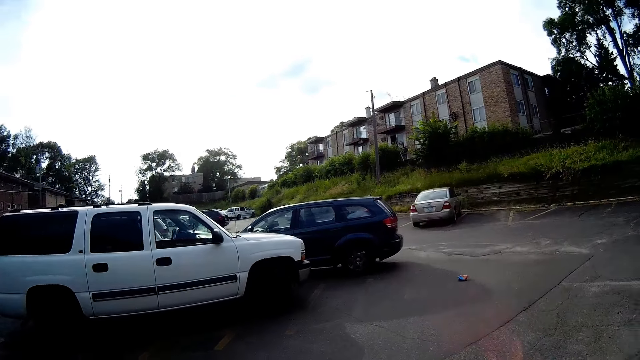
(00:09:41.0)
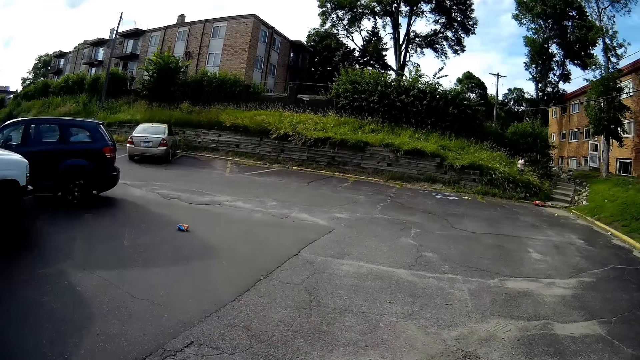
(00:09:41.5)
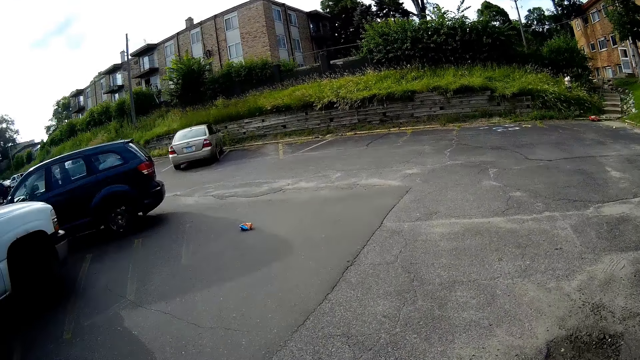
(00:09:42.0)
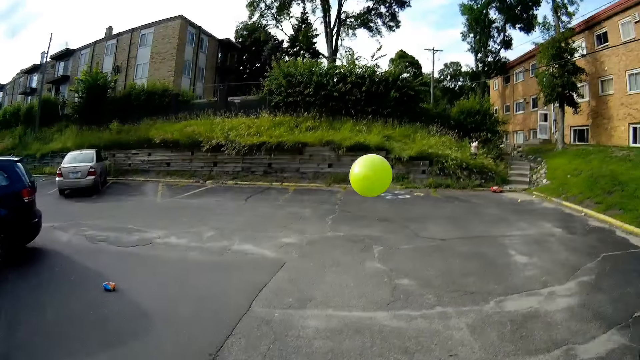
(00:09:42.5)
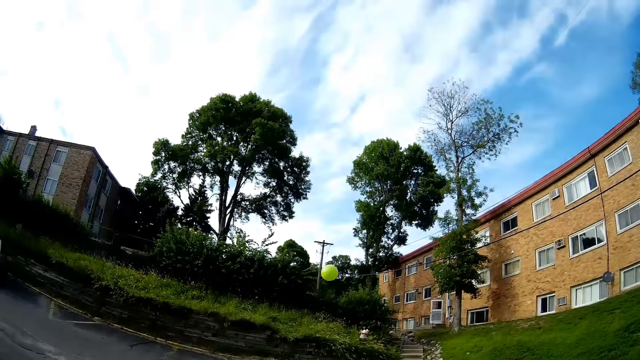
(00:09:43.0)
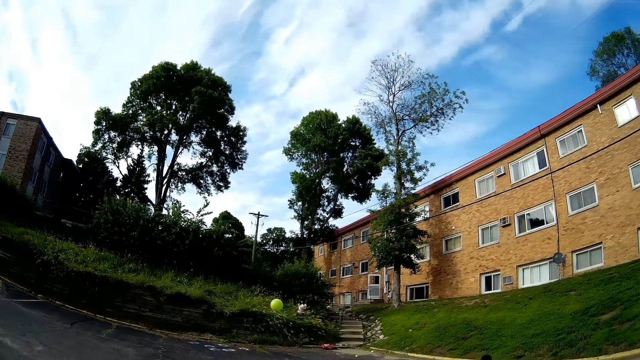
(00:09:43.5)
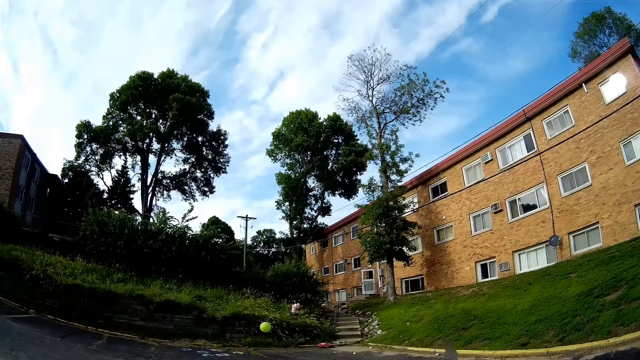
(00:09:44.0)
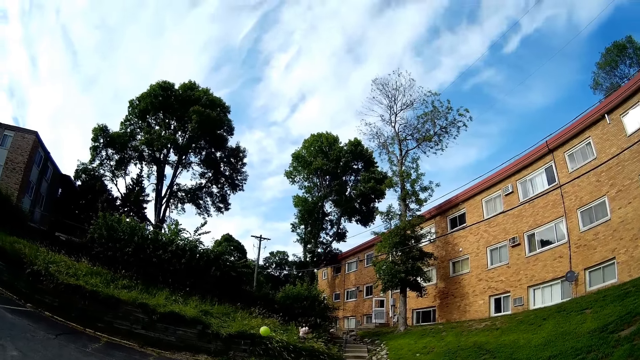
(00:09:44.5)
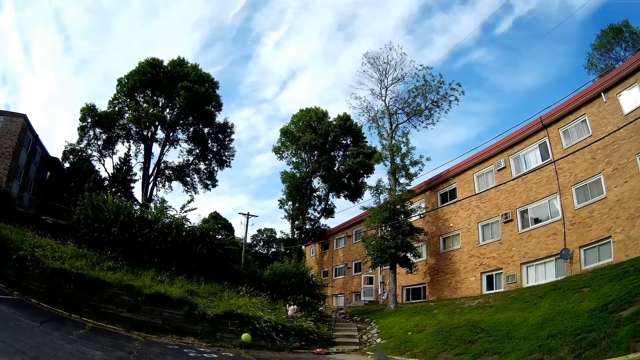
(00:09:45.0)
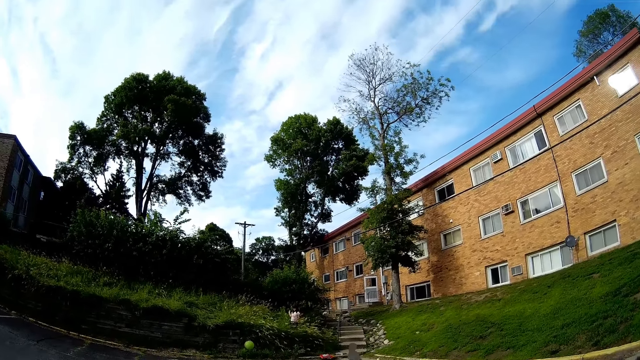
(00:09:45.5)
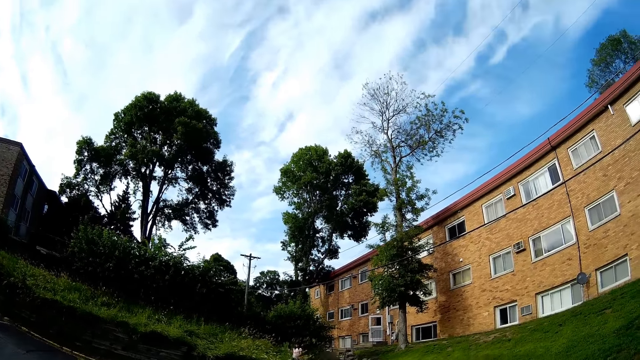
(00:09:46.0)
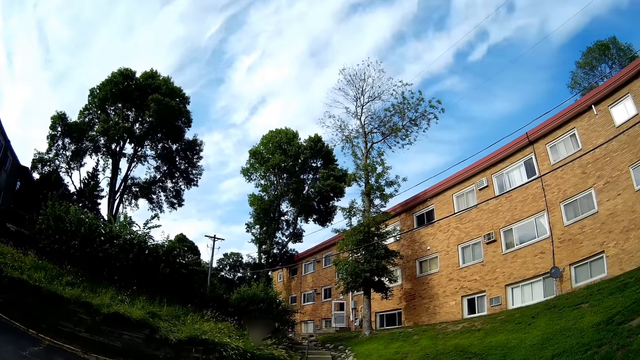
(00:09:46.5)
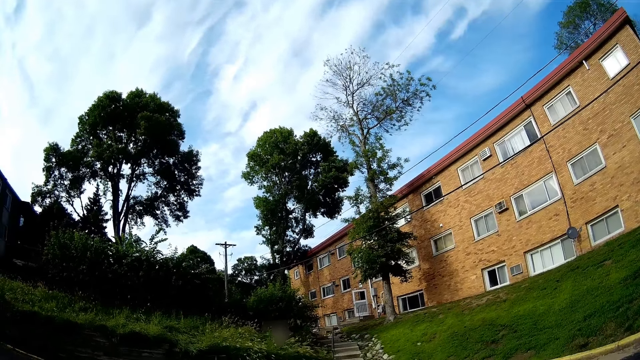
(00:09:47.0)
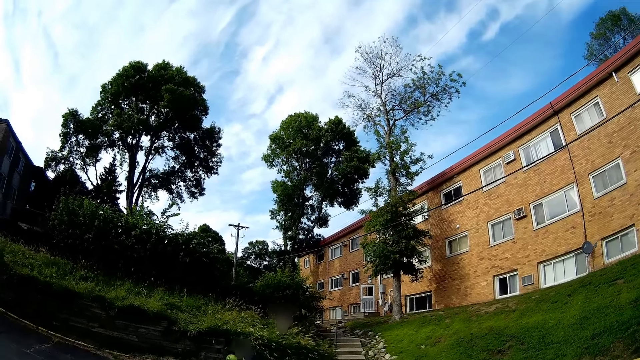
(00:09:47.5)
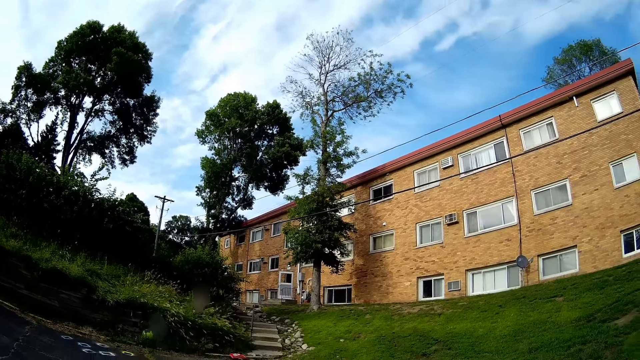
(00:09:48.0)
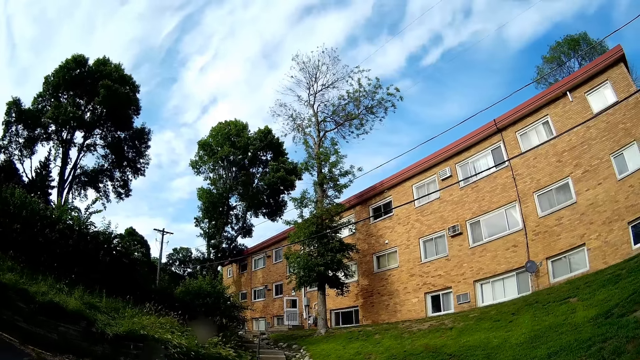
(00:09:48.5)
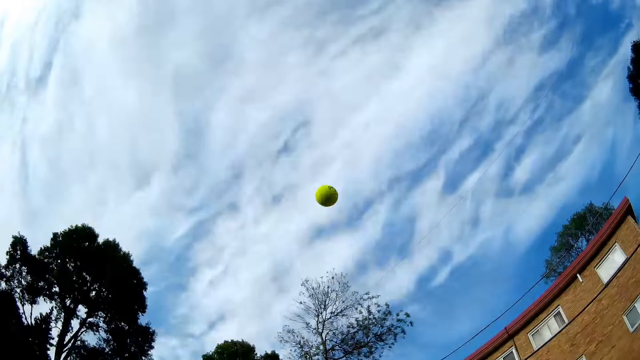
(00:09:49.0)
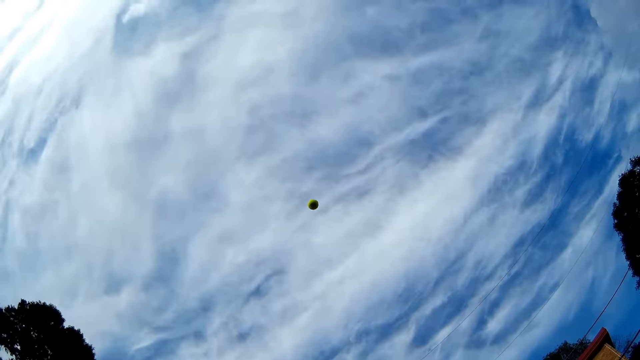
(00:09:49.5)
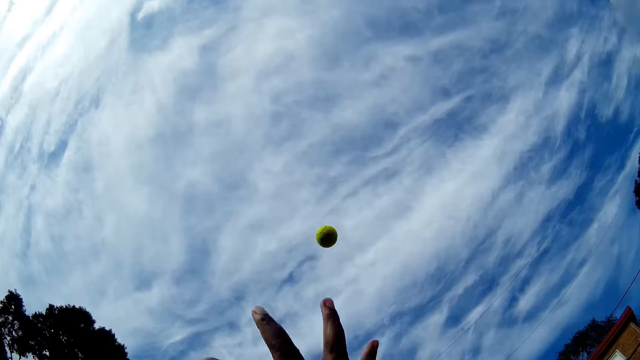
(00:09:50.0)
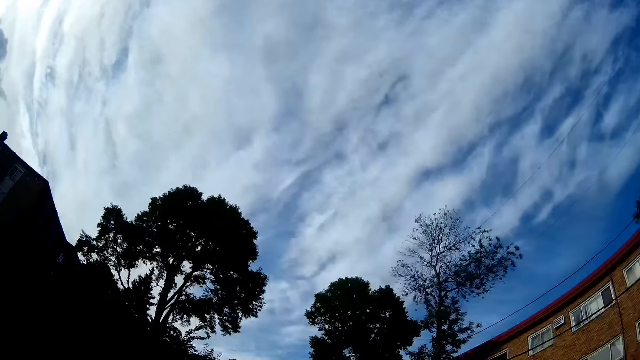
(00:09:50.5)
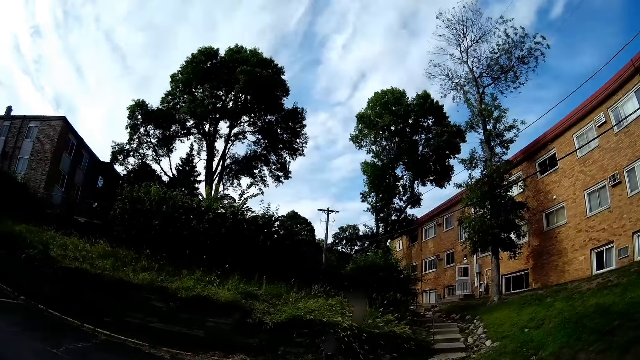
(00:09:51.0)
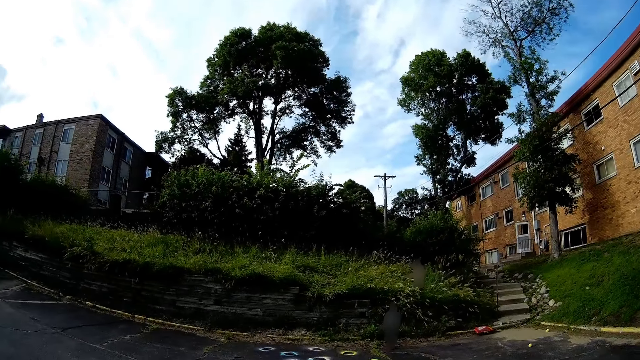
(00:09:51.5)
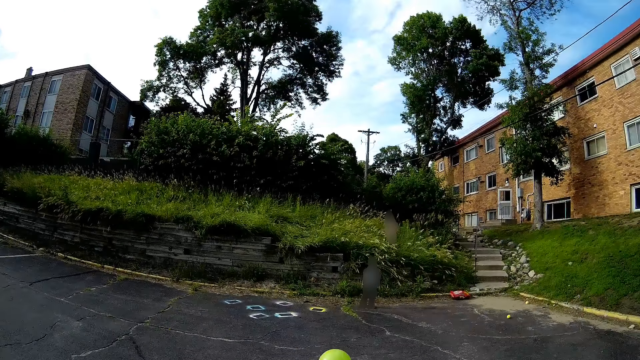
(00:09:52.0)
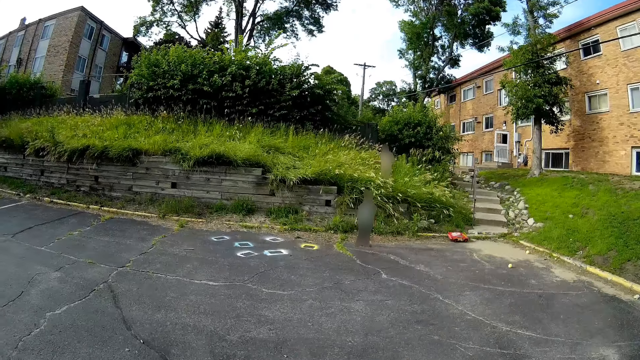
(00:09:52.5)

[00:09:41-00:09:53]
The camera wearer throws a tennis ball with her right hand. She catches the tennis ball with her left hand. She interacts with the girl and the boy.

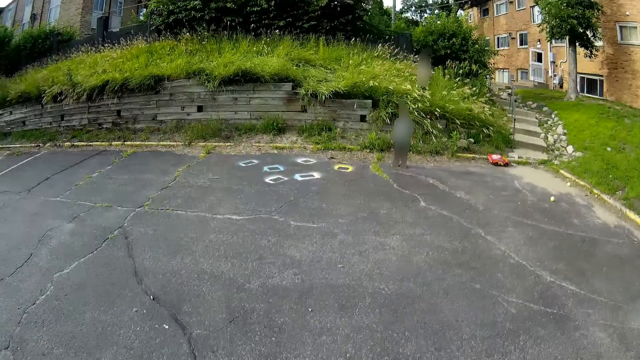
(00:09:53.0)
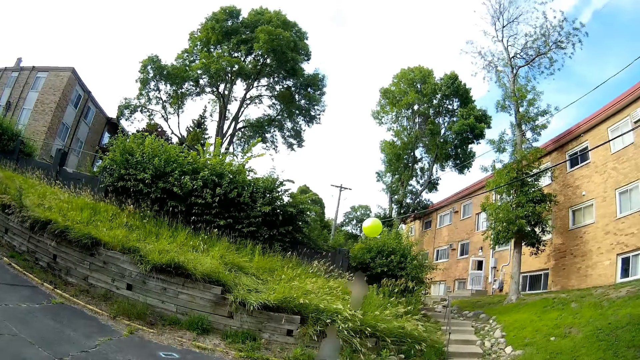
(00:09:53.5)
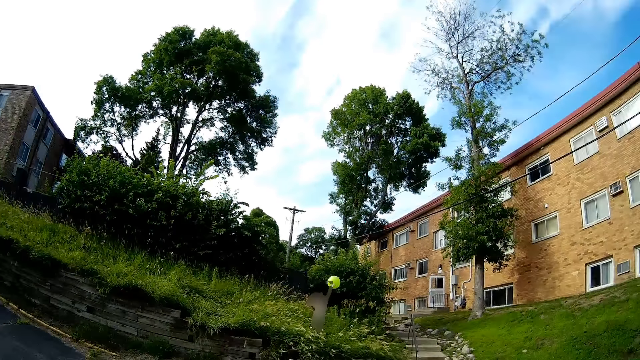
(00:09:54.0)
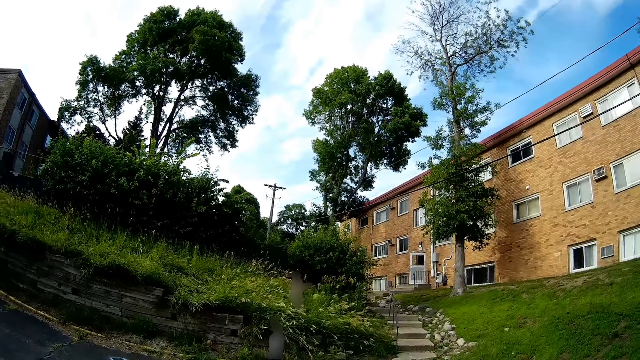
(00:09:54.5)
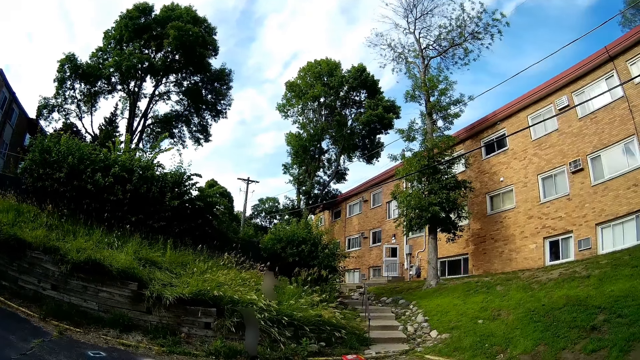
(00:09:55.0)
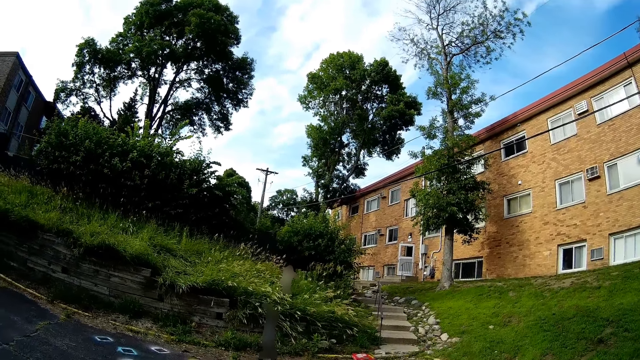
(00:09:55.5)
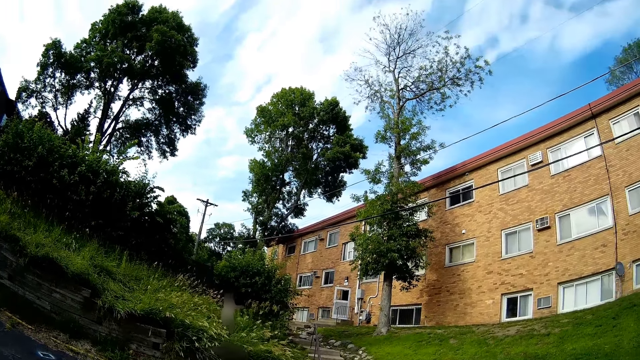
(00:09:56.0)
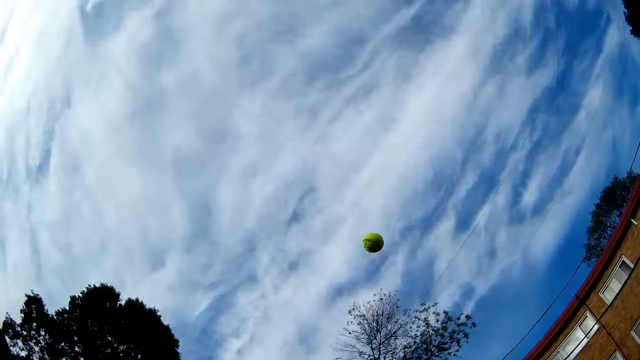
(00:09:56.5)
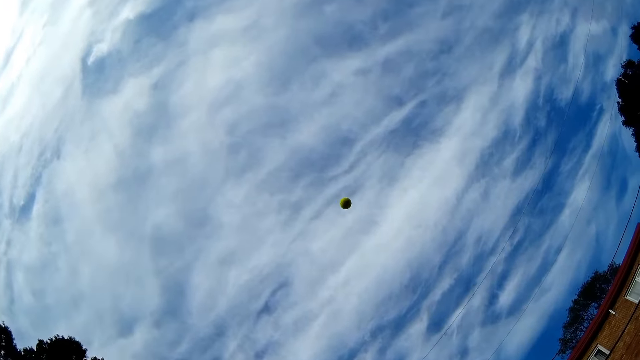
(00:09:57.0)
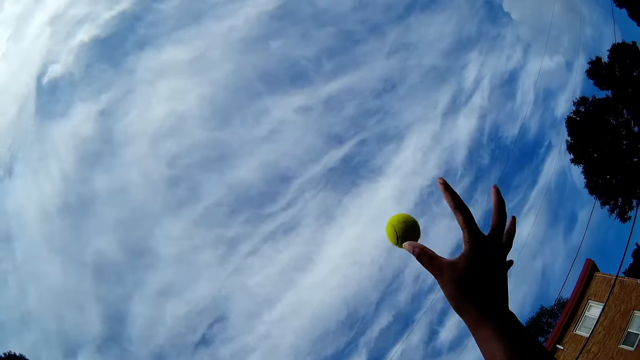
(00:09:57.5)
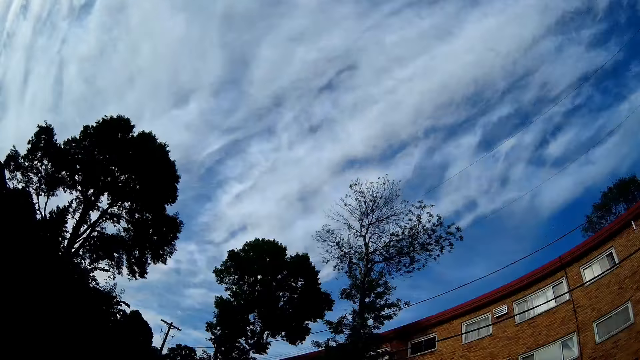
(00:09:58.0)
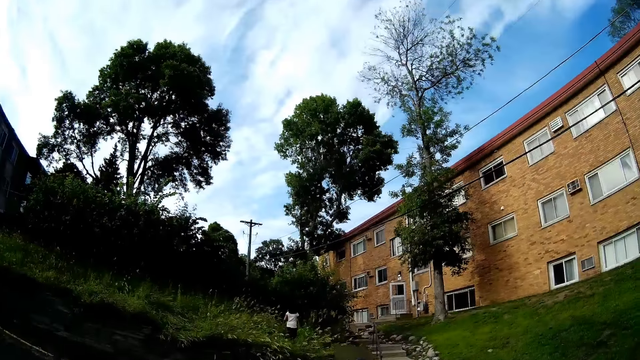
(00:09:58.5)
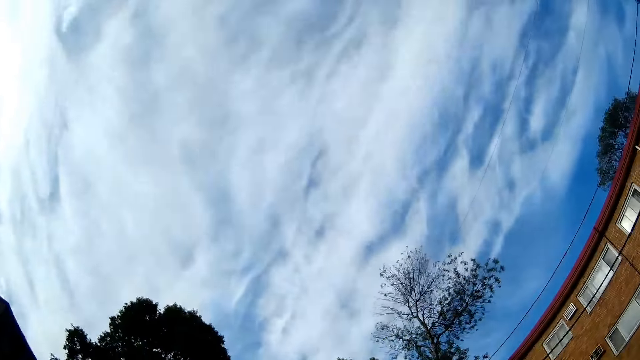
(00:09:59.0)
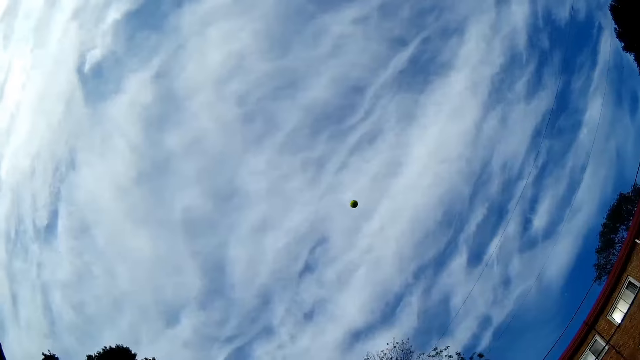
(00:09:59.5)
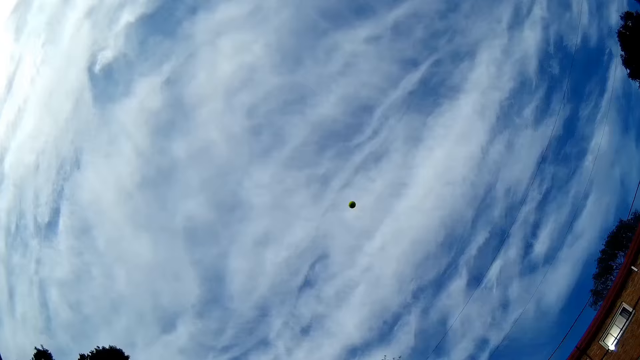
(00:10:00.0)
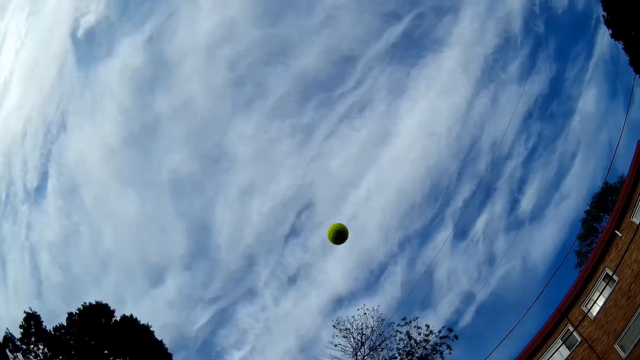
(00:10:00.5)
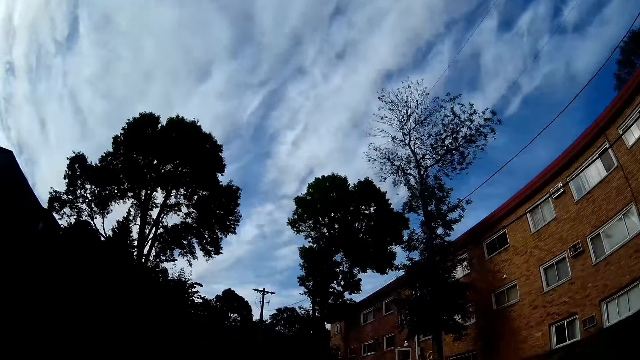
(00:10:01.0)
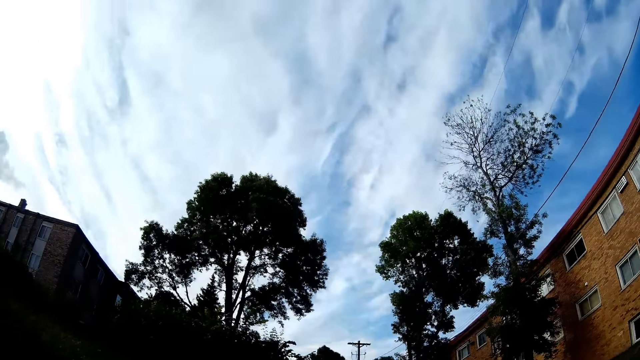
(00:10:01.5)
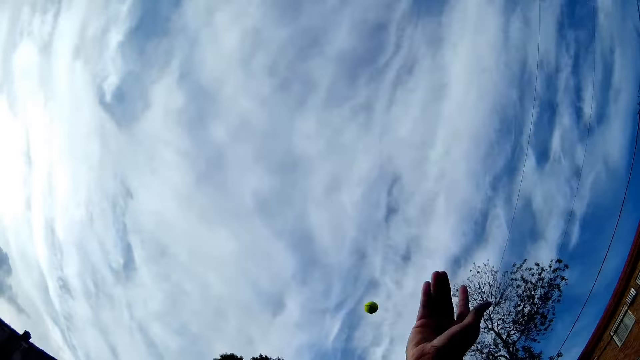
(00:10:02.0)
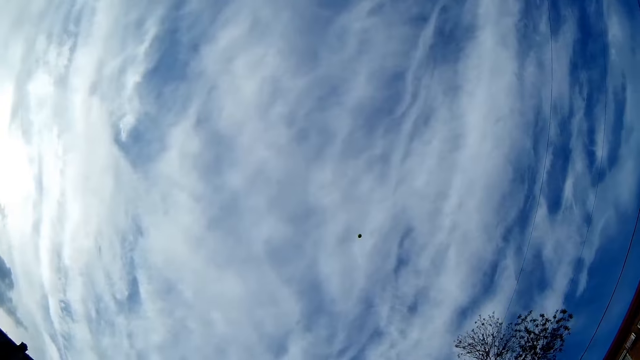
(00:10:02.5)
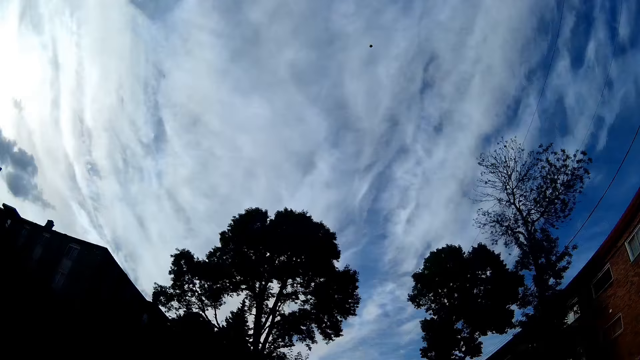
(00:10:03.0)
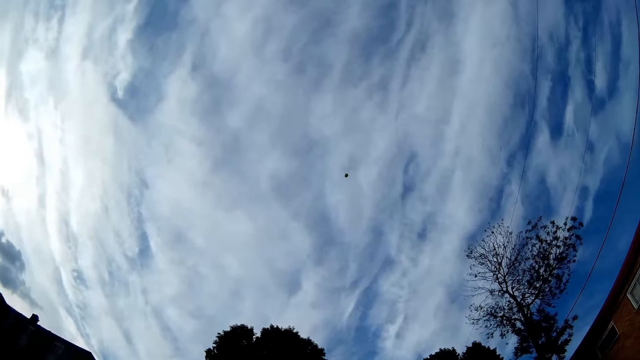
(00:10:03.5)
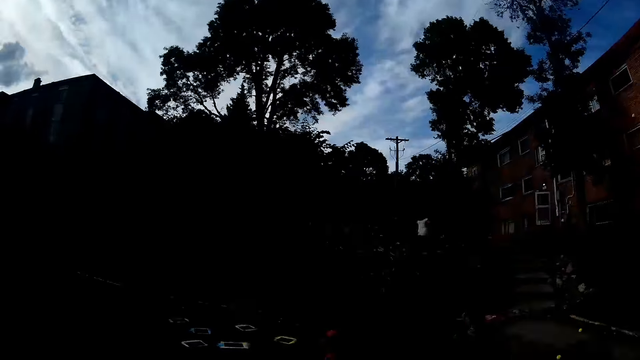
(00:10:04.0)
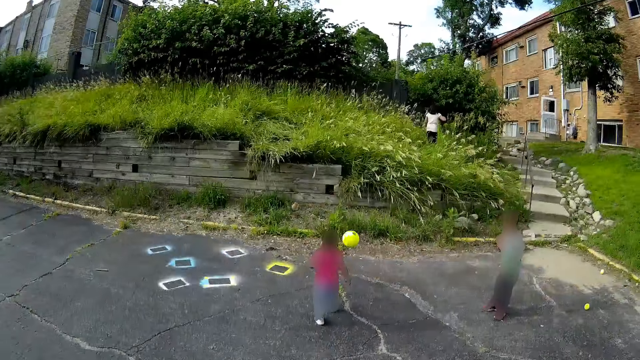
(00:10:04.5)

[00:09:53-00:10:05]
The camera wearer throws the tennis ball with her left hand. A person plays ball with another person. The camera wearer catches the tennis ball in her right hand. She throws the tennis ball with her right hand. She throws it repeatedly.
